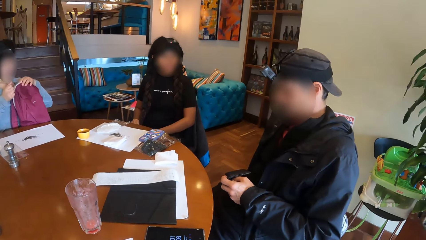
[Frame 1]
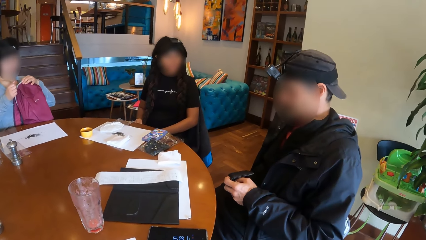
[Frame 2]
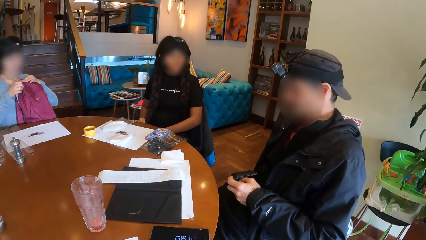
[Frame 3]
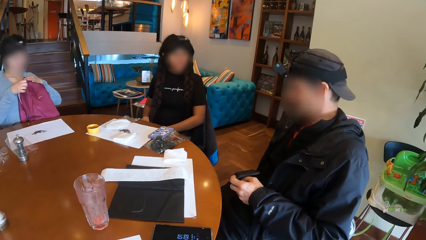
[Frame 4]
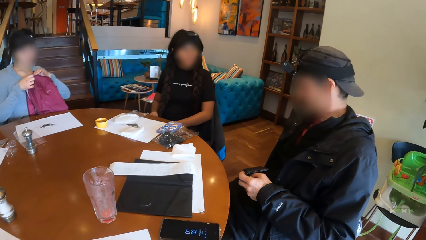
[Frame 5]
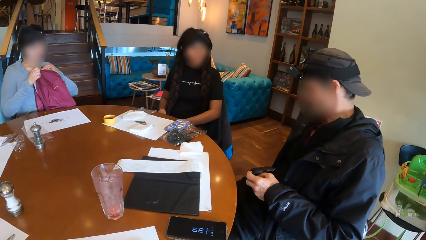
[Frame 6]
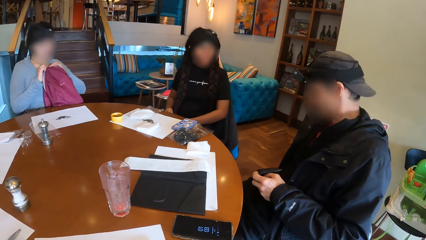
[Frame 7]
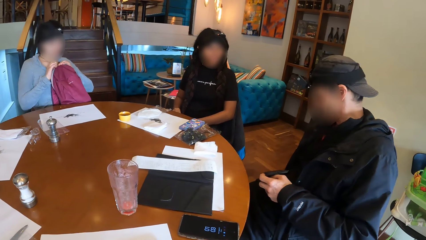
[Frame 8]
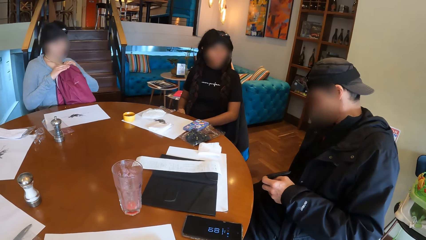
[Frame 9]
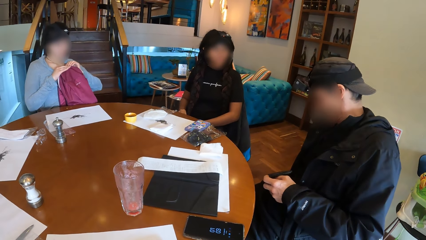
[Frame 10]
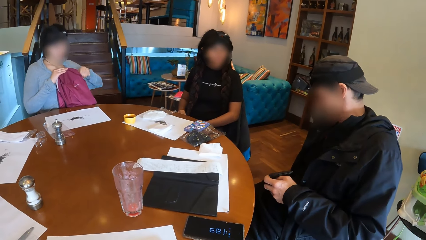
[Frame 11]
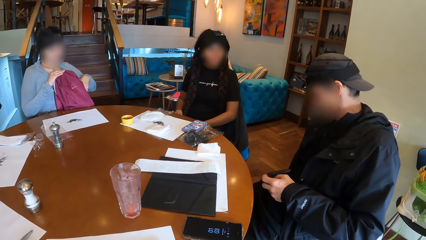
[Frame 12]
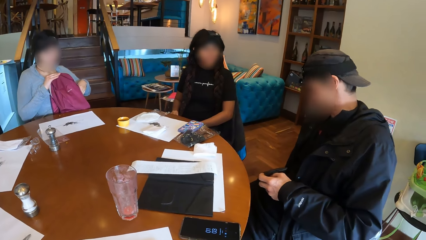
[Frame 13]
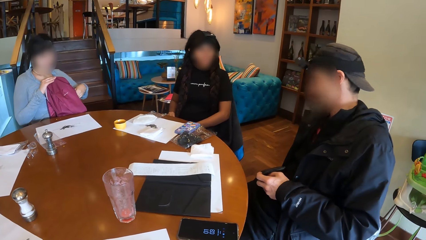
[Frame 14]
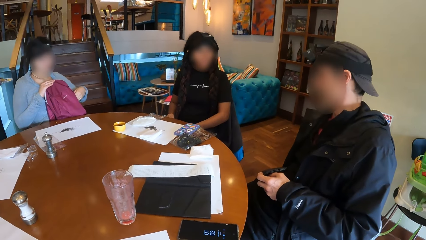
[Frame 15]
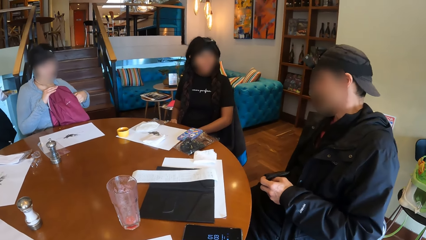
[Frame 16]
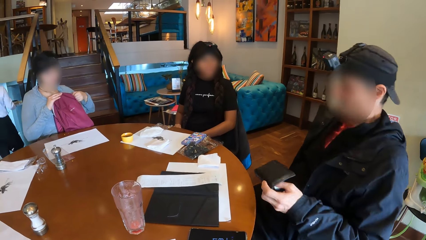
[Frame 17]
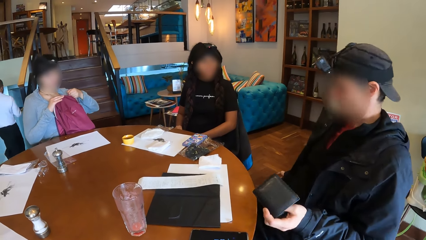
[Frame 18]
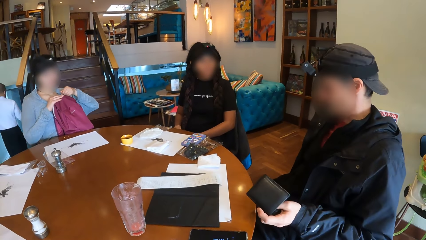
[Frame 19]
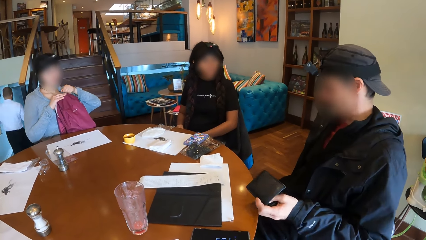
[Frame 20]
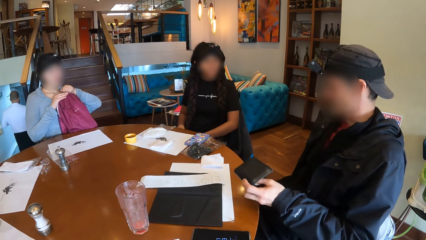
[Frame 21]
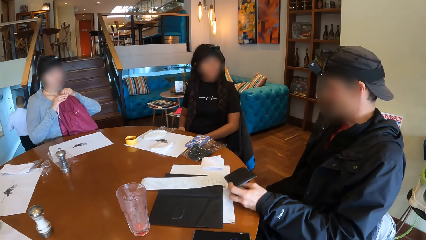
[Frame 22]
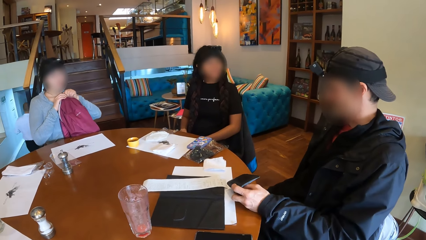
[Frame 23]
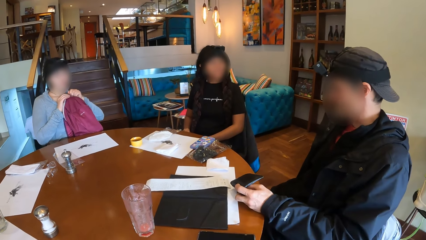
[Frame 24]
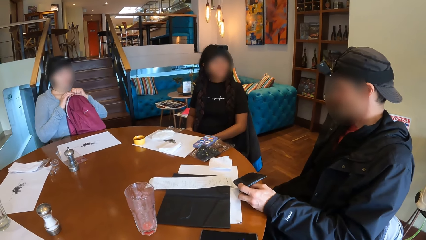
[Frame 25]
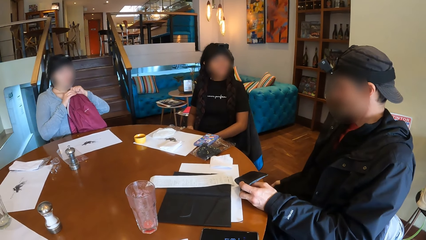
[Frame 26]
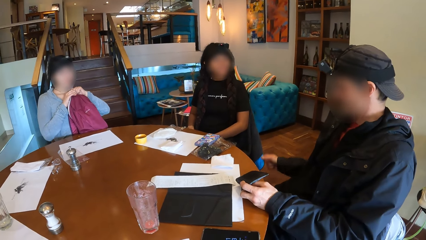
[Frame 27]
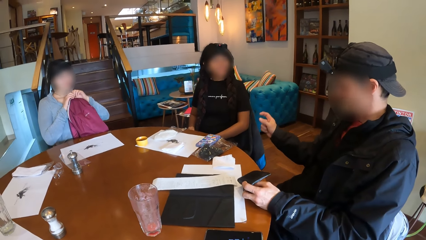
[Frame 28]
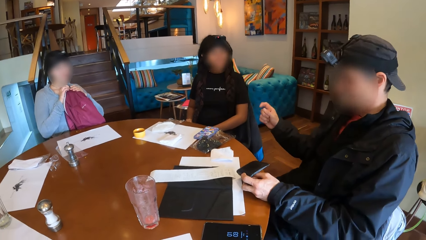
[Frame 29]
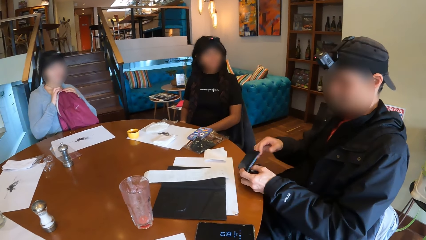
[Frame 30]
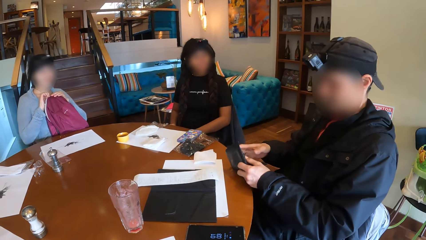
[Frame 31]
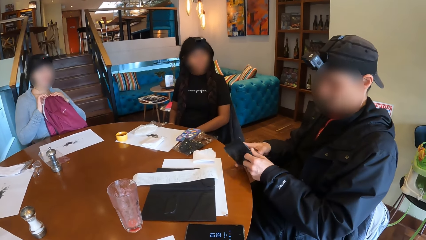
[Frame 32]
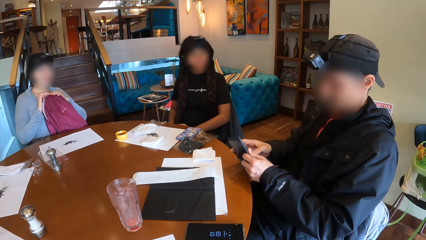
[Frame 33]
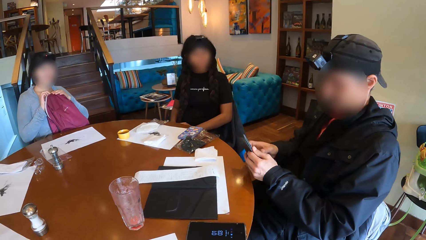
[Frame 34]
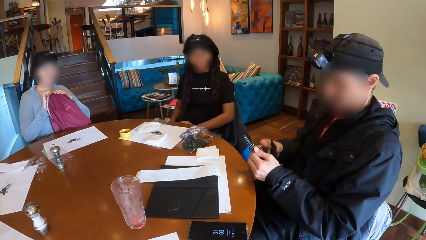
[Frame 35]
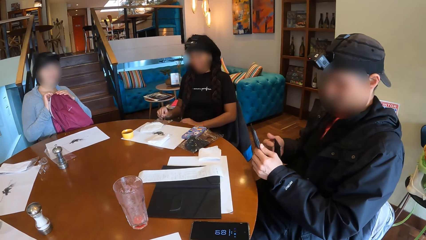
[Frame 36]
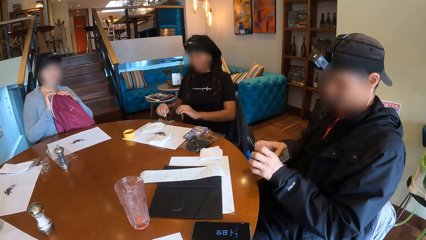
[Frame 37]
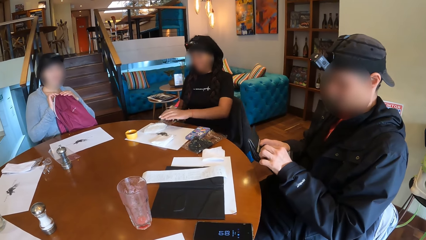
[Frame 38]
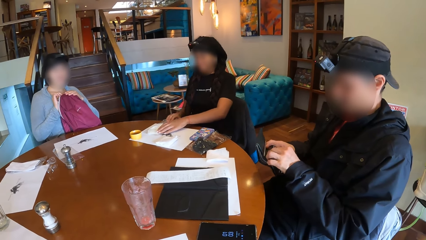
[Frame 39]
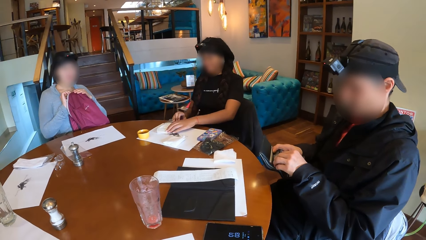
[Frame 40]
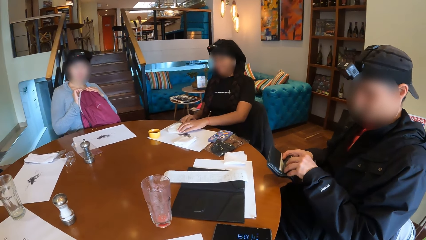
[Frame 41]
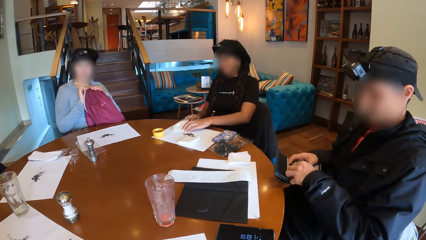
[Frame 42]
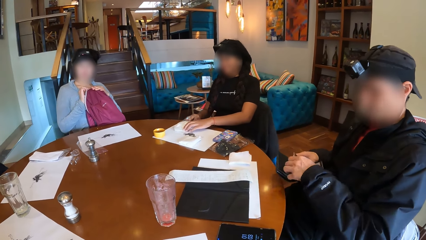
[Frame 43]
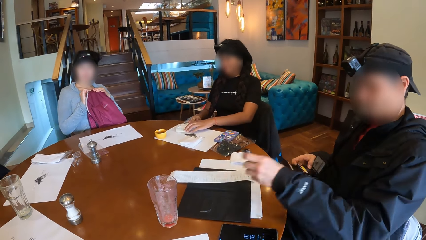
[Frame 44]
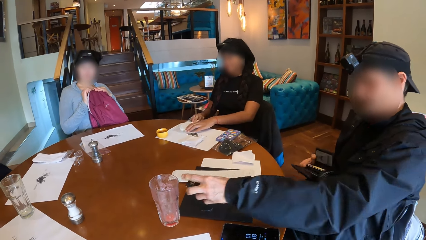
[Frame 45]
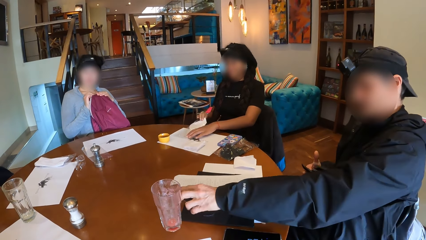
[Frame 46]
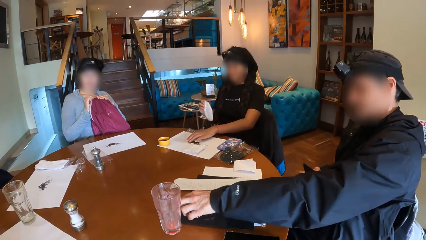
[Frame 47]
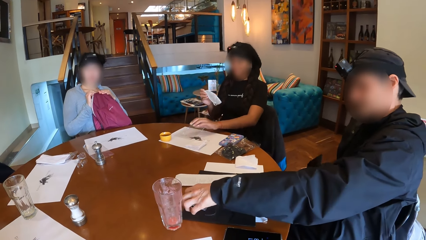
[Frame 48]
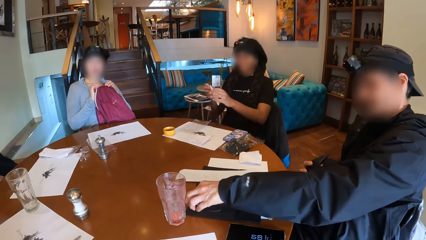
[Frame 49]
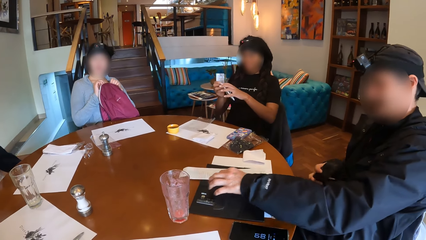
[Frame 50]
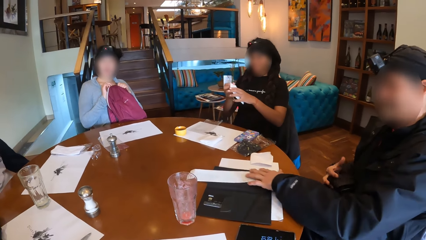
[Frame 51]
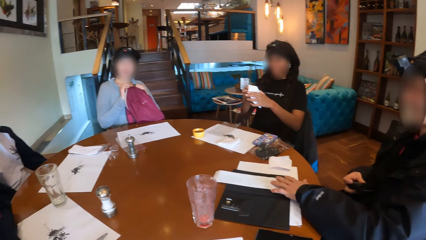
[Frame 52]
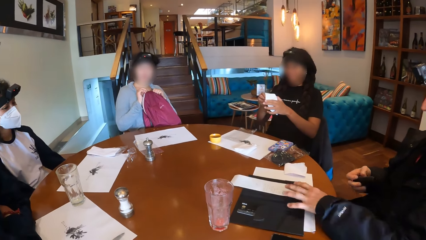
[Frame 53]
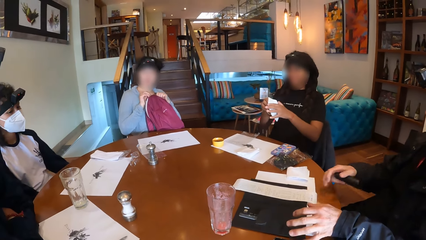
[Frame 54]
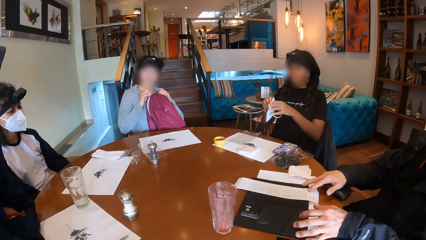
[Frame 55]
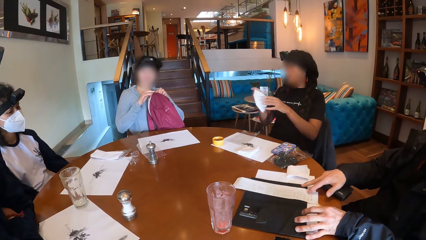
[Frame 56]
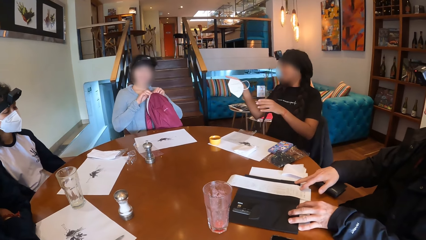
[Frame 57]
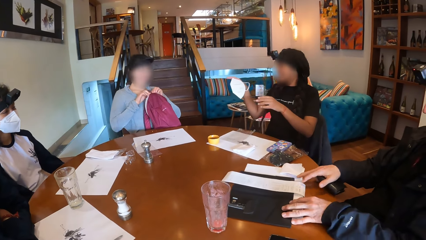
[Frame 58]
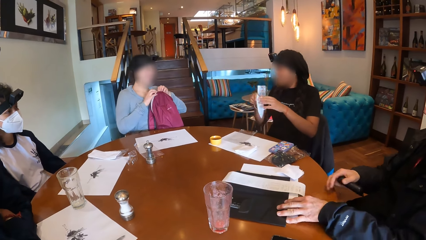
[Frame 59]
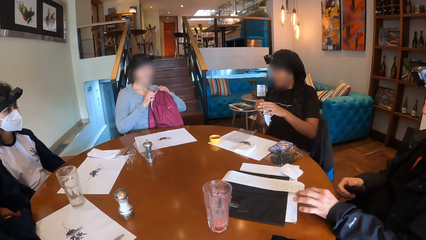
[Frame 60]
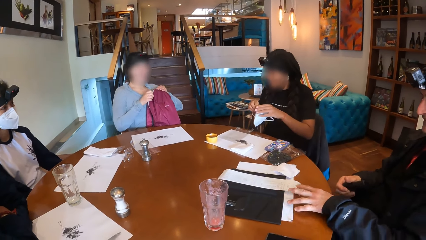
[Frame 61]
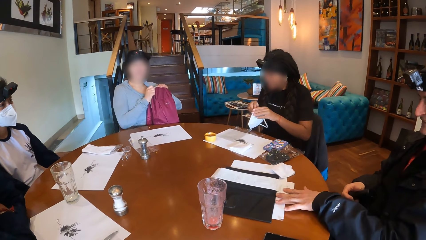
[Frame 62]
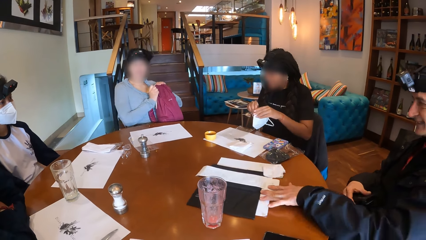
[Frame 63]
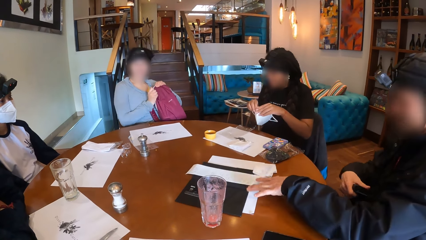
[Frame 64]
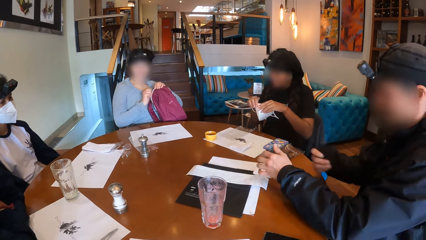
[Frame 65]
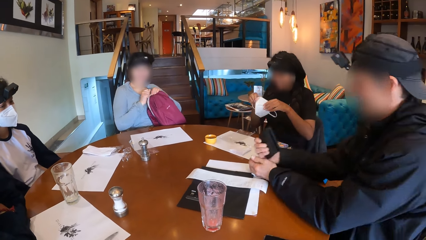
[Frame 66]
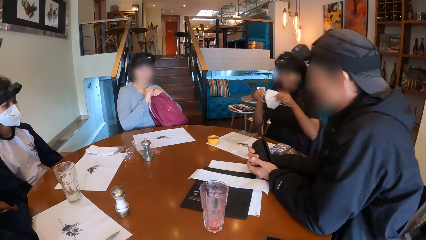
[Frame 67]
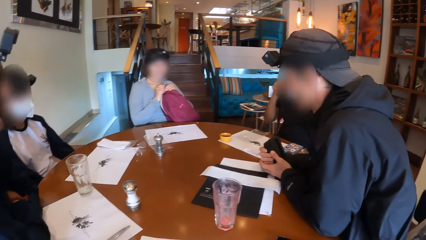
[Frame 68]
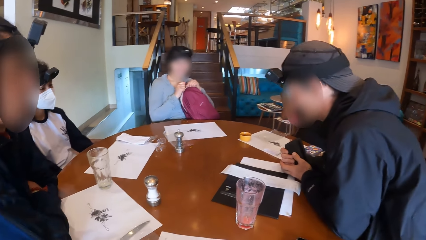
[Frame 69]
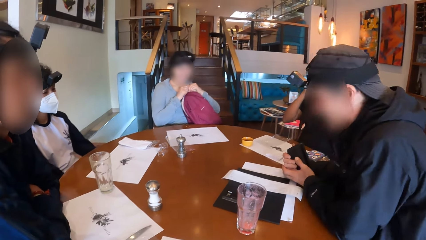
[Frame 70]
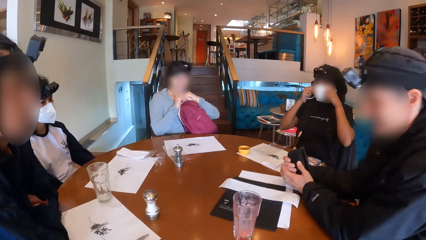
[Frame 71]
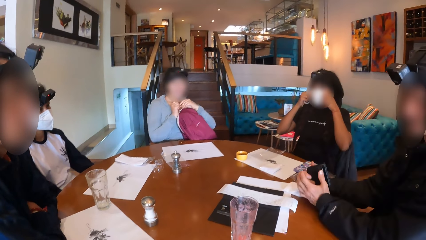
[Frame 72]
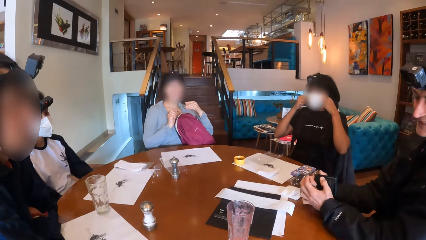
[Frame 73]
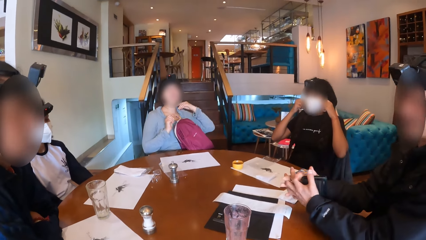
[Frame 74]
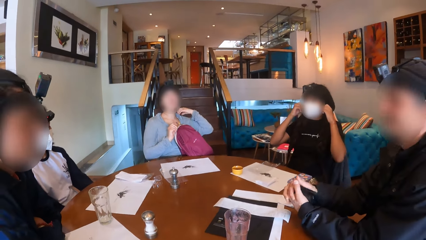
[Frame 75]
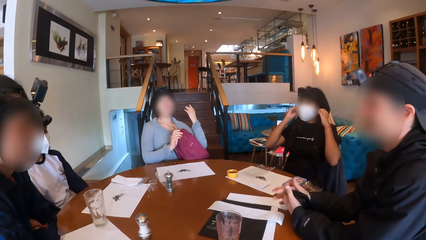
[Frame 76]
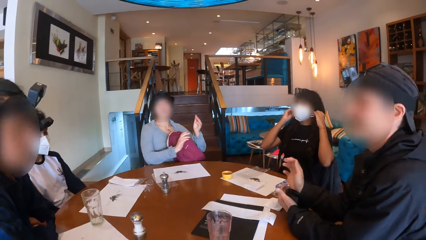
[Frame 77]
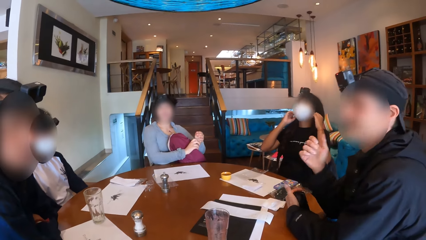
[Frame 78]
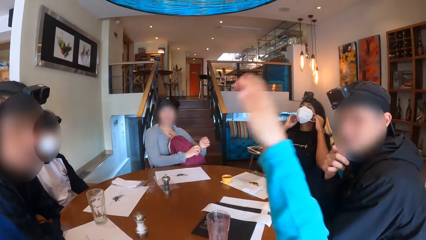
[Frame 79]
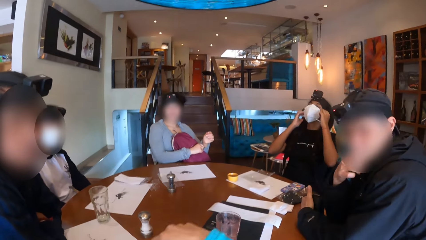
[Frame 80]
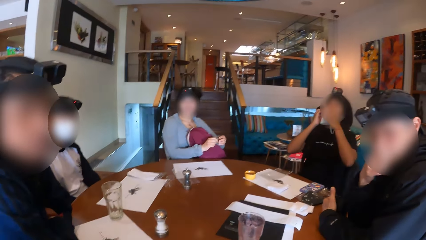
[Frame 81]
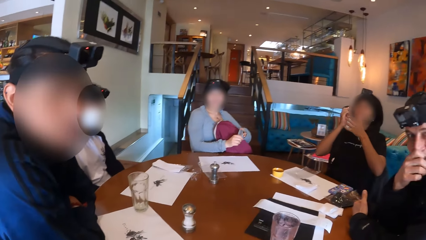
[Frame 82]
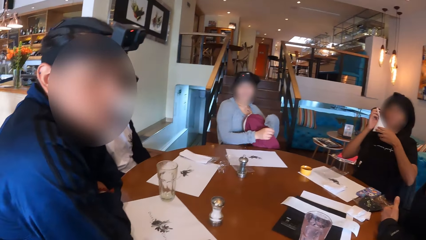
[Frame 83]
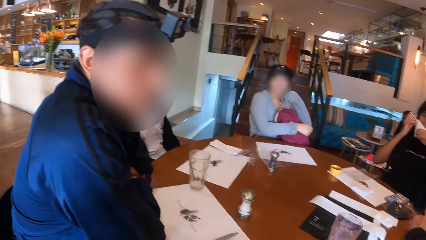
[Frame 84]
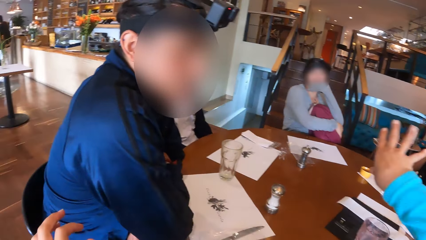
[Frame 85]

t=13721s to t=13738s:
The camera wearer looks around the room. A man places his left hand on the table. The man uses hand gestures. Another man opens up the wallet with his hands. A woman removes the face mask from the cellophane on the table with her hands. The first man places a credit card on the table with his left hand. The woman opens up the face mask with her hands. The camera wearer places a wallet on the table. The first man places his left hand on the bill on the table, adjusts the bill on the table with his hands, and pushes the bill on the table with his left hand. The woman adjusts the mask. The first man places his hands on the table. The woman wears the face mask on her face with her hands.
